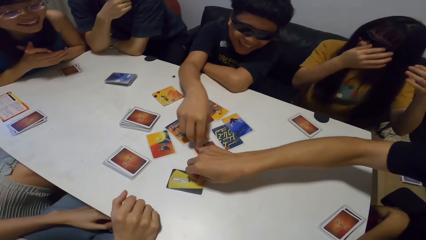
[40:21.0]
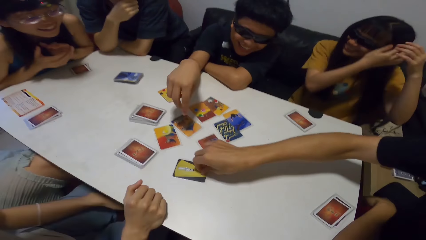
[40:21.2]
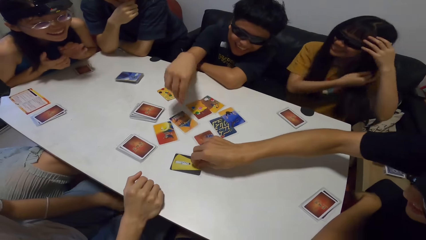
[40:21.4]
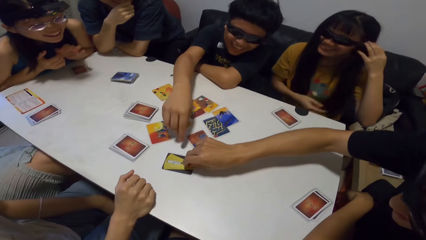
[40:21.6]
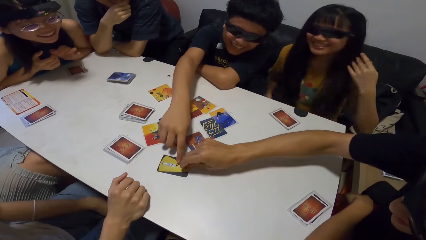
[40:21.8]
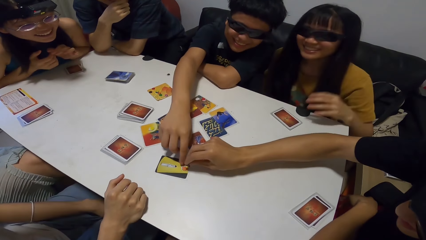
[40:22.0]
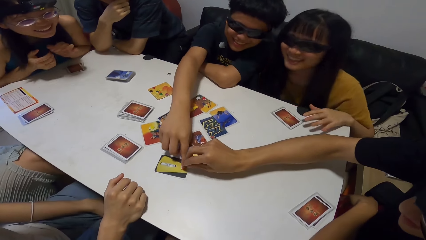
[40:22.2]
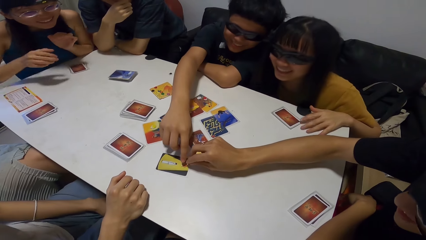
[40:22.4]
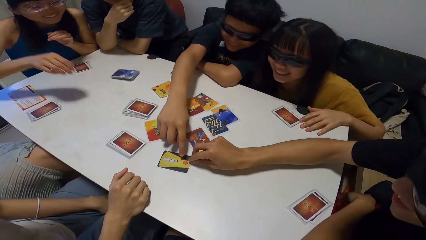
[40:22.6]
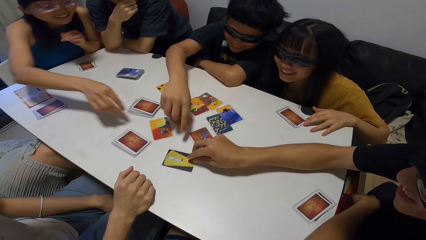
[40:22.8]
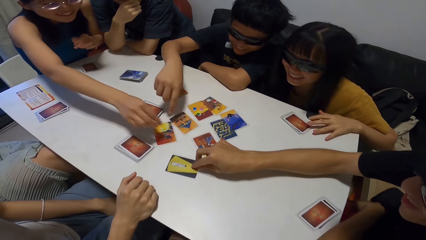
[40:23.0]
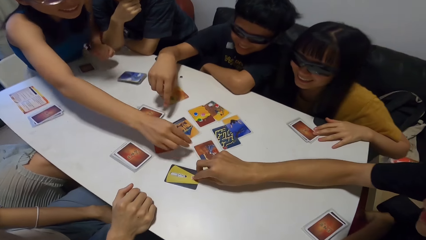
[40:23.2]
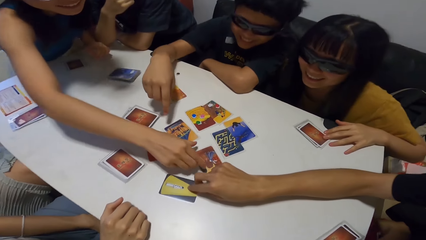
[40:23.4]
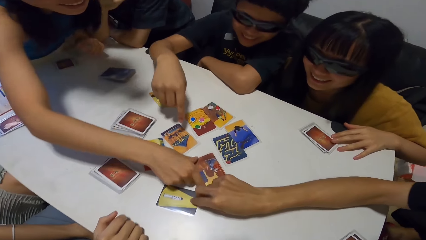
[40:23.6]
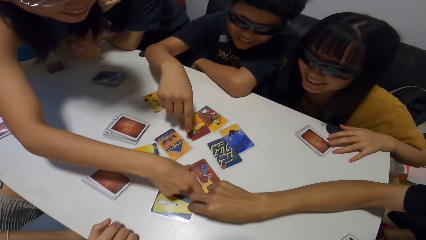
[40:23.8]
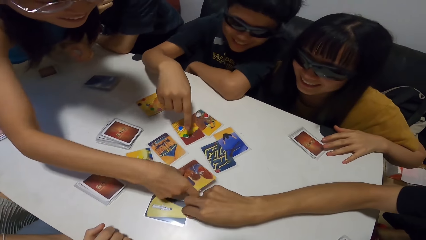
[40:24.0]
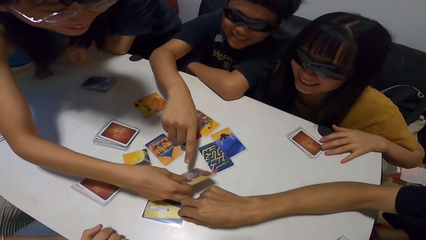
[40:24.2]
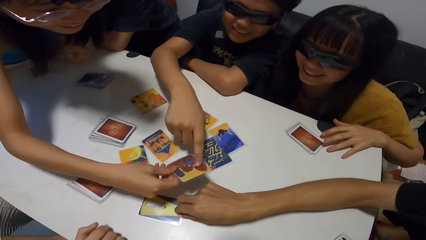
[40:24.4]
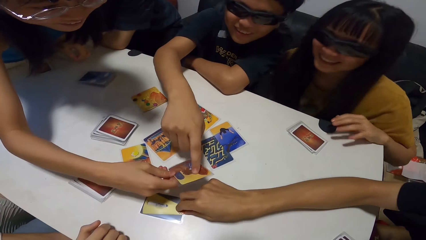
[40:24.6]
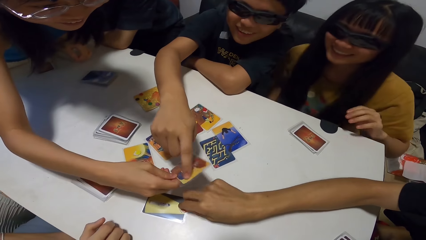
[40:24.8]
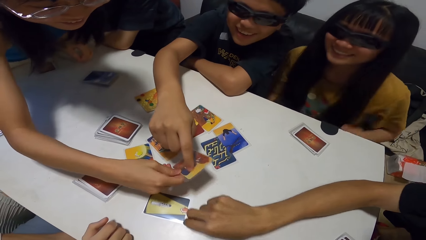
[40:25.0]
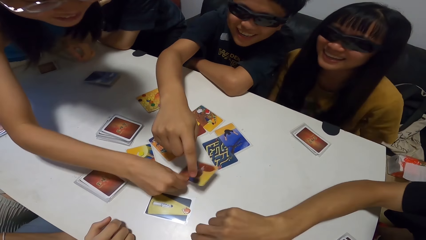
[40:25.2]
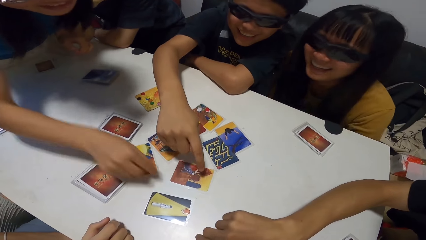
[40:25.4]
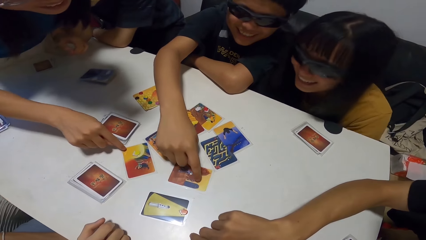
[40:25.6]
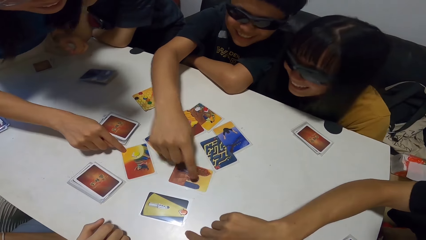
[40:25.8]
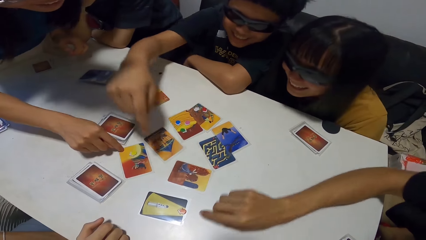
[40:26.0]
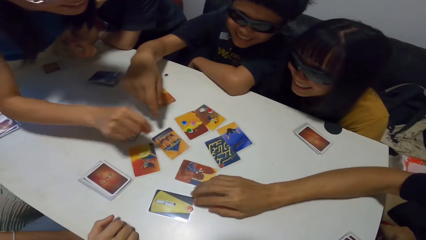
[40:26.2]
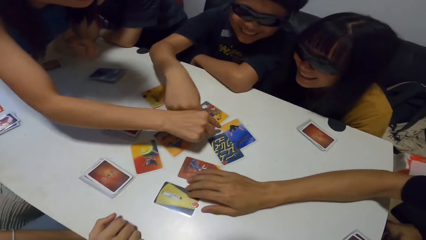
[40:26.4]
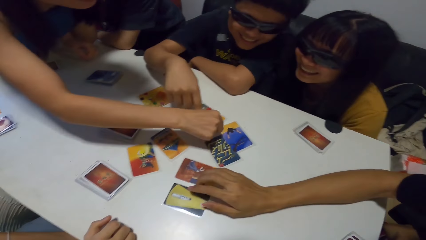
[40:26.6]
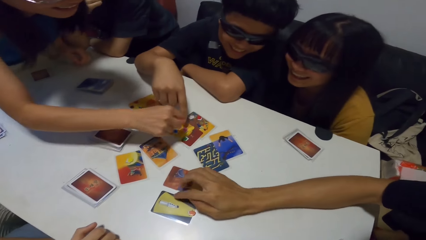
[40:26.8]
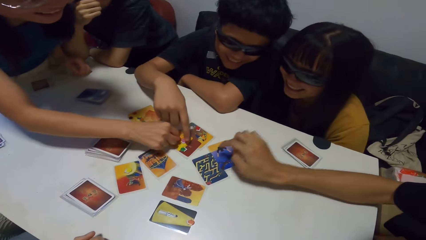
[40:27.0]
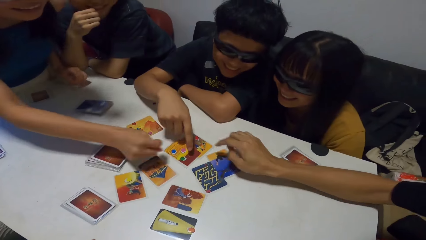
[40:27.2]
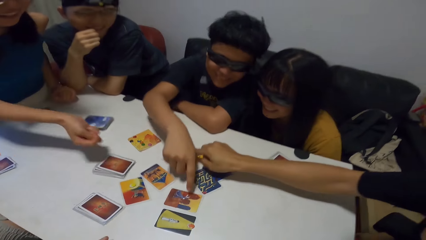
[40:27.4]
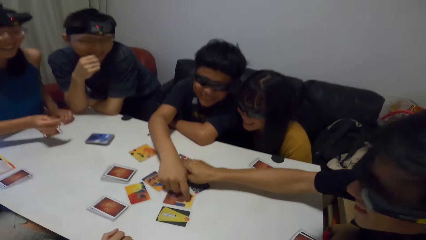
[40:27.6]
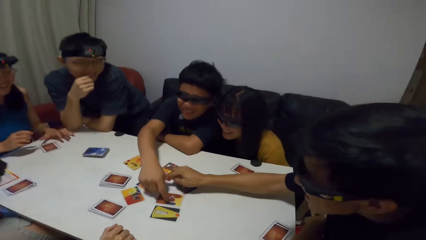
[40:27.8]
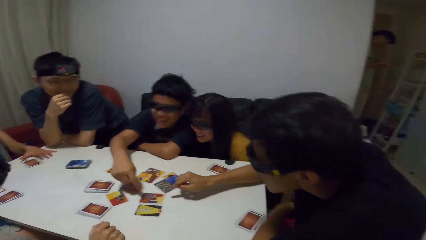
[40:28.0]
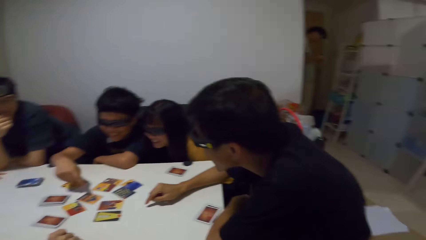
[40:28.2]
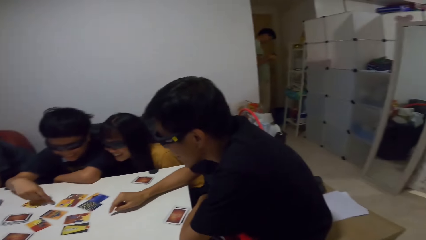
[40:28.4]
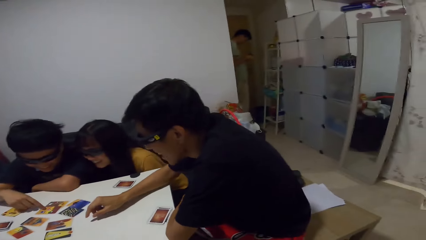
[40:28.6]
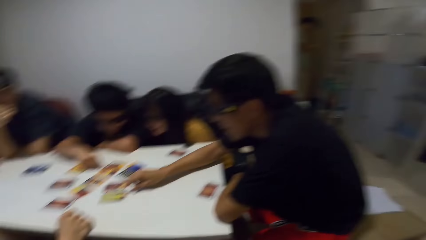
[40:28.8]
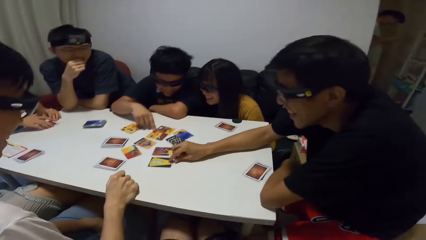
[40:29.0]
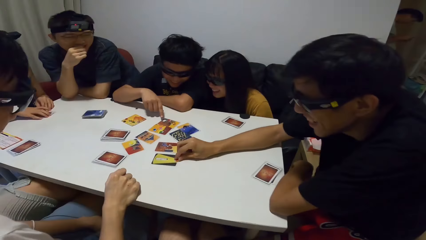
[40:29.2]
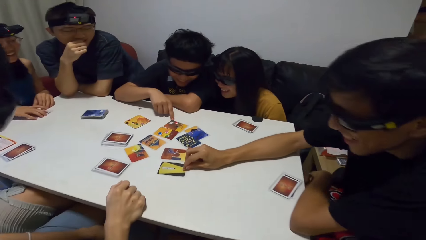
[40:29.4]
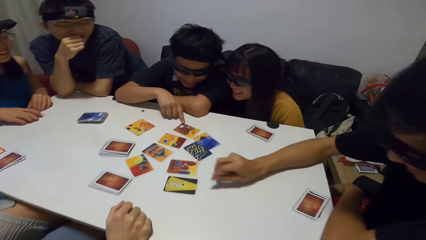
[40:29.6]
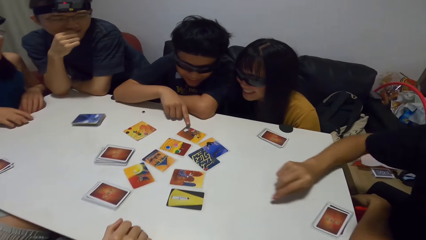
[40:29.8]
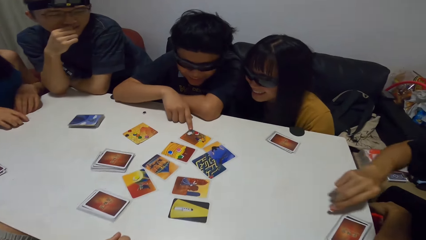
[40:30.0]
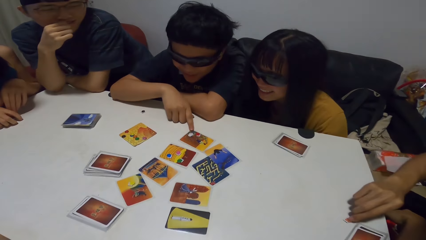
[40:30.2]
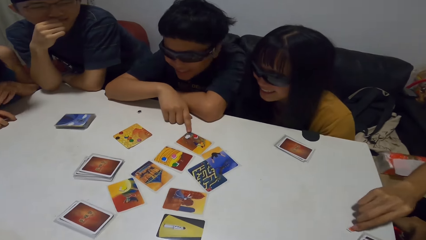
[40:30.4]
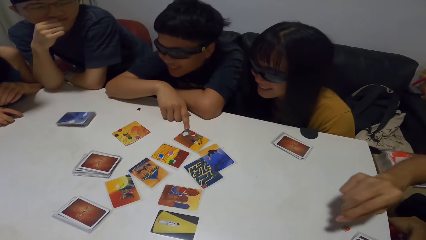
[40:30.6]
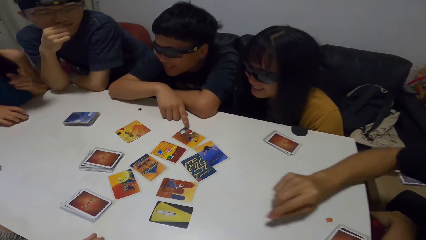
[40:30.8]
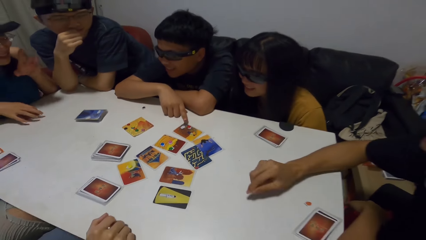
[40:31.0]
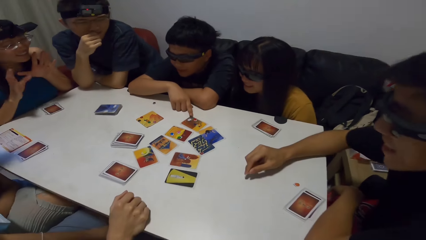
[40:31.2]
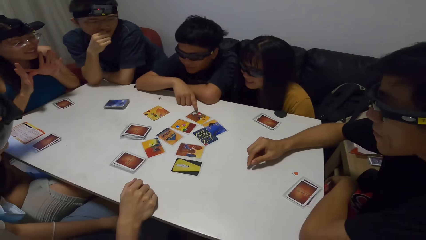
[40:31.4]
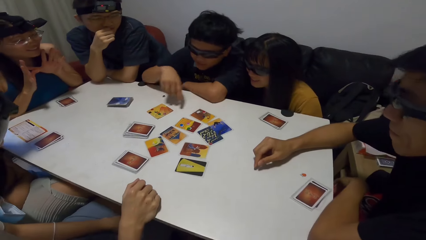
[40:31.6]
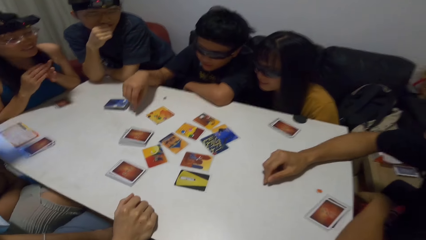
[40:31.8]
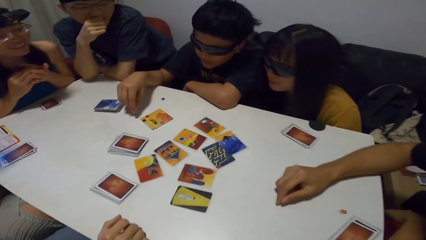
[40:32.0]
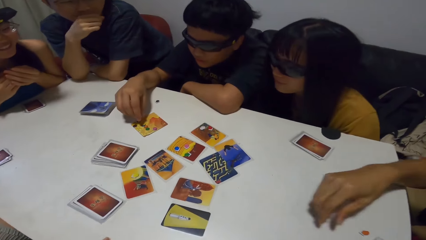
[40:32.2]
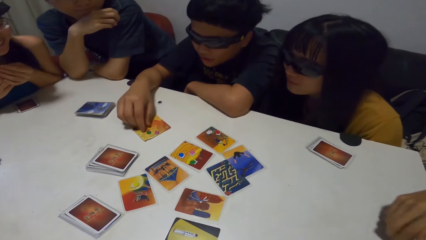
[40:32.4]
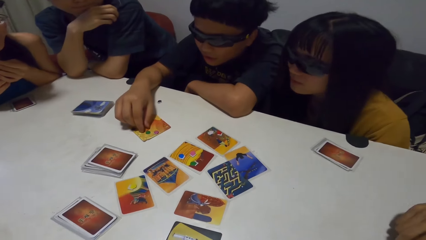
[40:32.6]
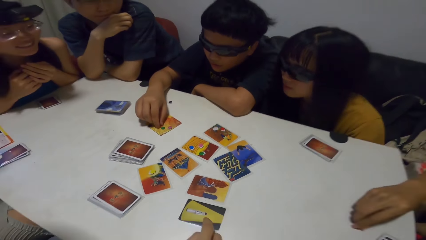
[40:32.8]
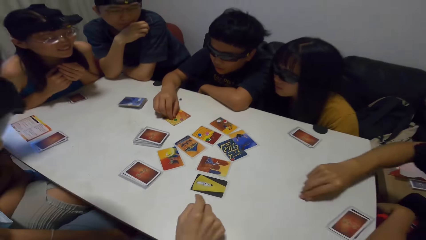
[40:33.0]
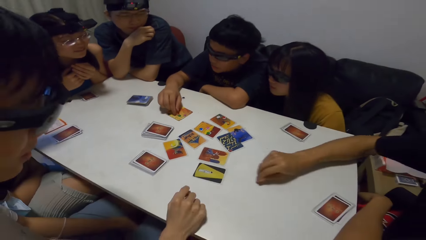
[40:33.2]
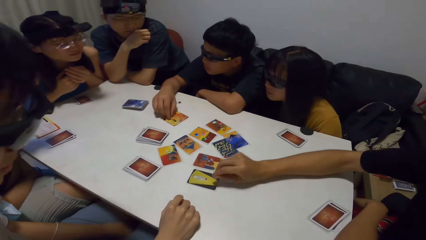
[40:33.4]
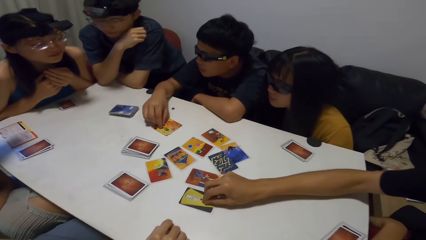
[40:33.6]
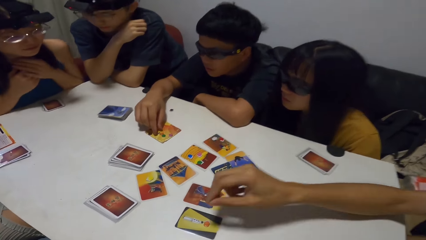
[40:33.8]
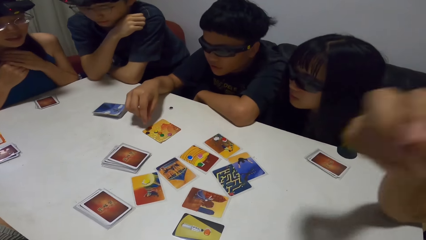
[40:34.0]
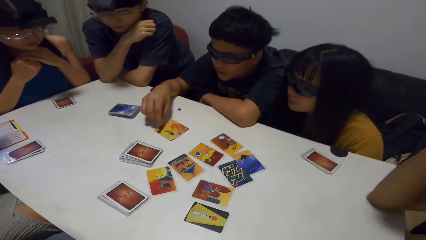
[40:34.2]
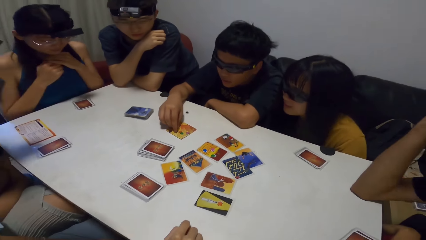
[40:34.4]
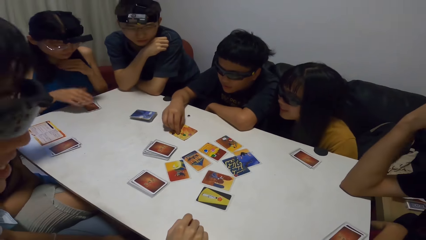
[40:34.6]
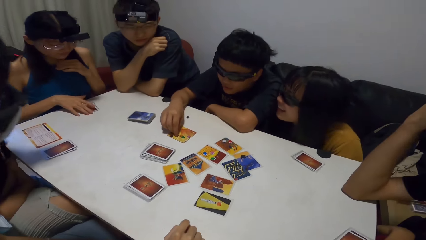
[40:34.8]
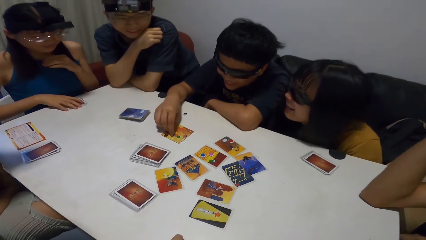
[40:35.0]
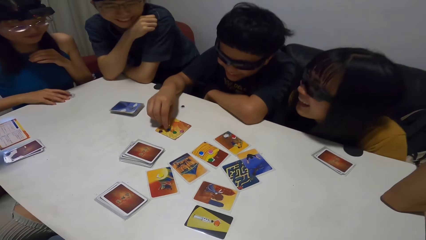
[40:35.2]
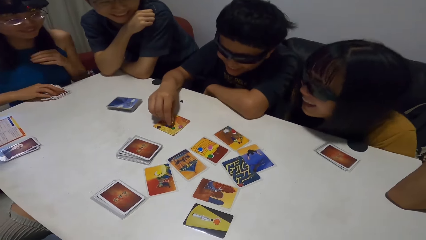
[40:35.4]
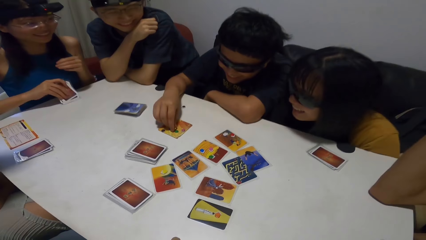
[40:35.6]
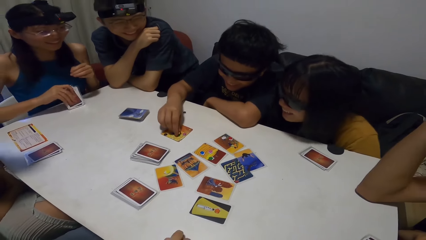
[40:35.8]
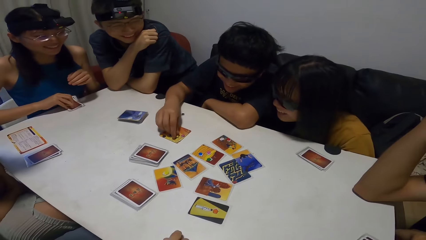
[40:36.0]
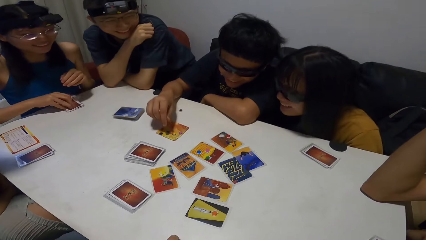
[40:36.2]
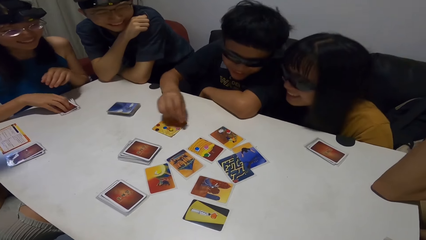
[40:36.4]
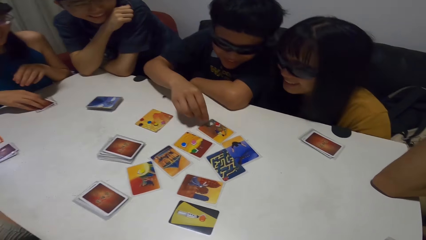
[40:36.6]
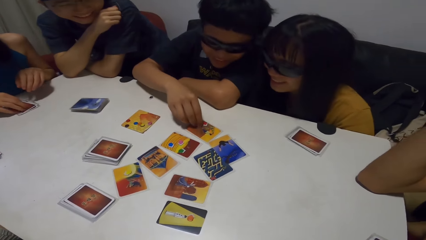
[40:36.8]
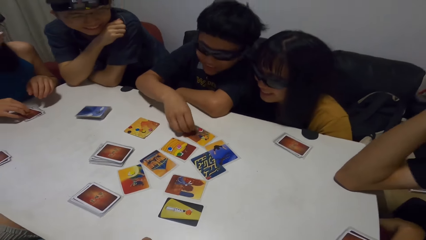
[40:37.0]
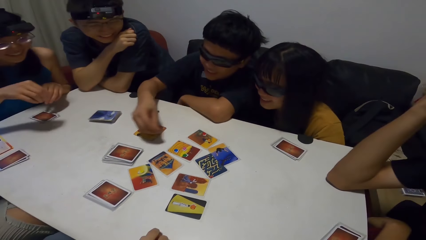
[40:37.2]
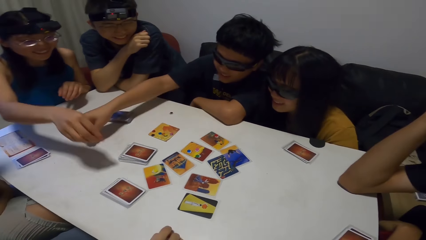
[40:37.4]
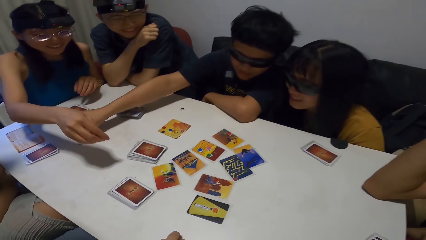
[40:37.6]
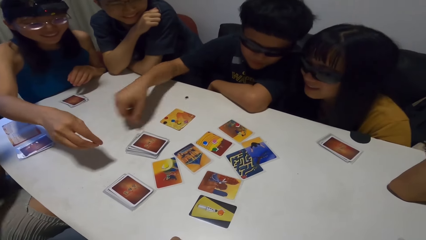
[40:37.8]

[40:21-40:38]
A man touches the orange paper on the card. Another man places his right hand on the table. A lady adjusts her hair. A third man touches the card on the table. Another lady picks the card from the table and drops the card on the table. The second lady points towards a card on the table. She points towards the card on the table again. The second lady sits on a chair. The first man picks the orange paper from the card. The third man touches the card on the table. The first man drops the orange paper on the table. The third man touches papers on the card on the table. The first man picks the orange paper from the table and places the orange paper on the card. The third man picks the white paper from the card on the table and drops the white paper in front of a third lady.
